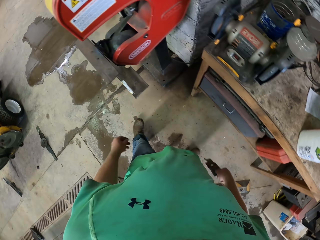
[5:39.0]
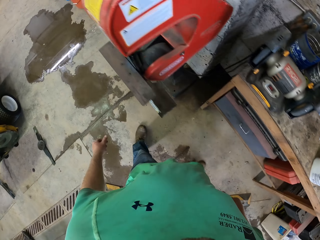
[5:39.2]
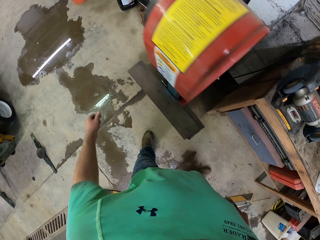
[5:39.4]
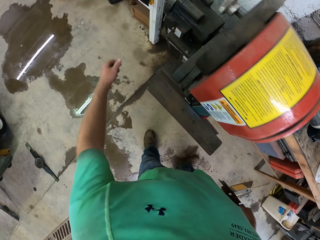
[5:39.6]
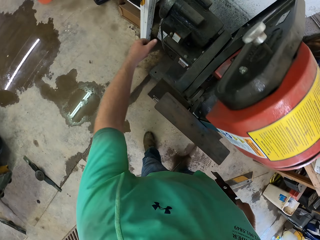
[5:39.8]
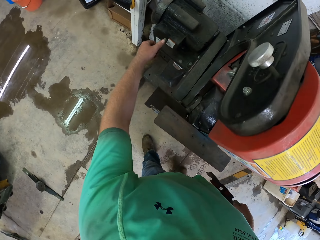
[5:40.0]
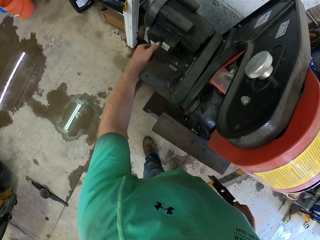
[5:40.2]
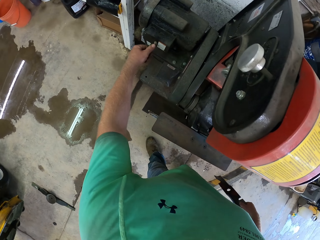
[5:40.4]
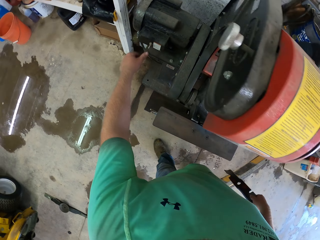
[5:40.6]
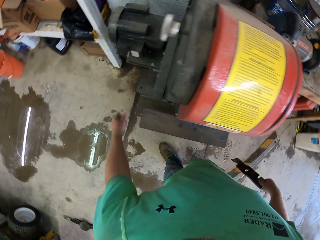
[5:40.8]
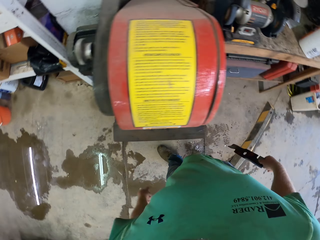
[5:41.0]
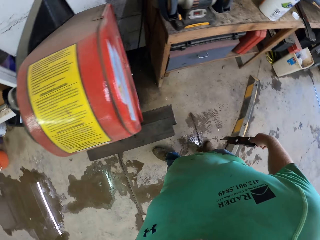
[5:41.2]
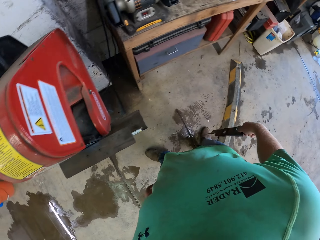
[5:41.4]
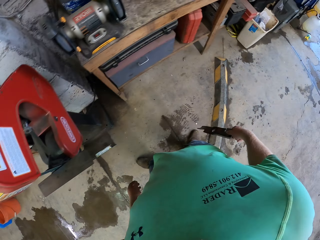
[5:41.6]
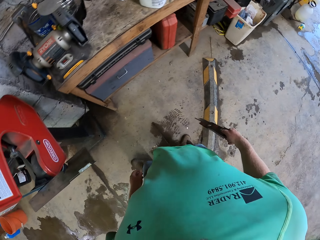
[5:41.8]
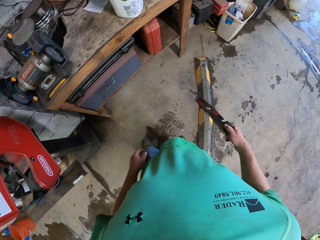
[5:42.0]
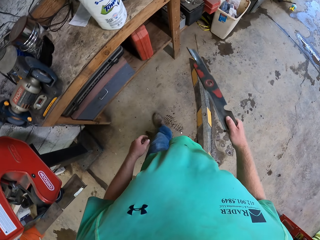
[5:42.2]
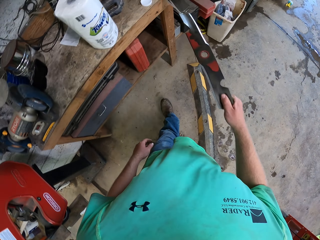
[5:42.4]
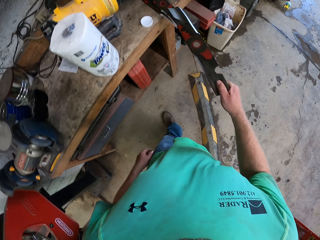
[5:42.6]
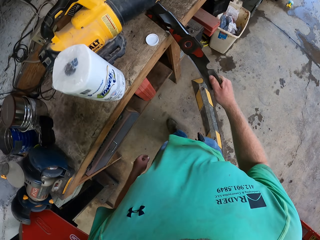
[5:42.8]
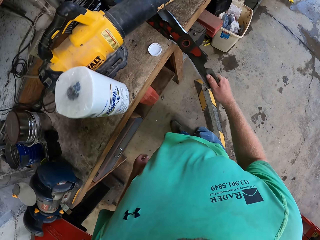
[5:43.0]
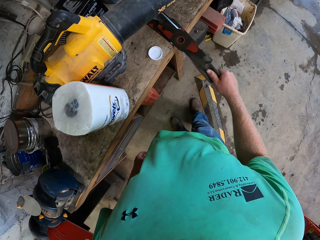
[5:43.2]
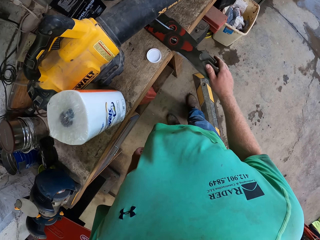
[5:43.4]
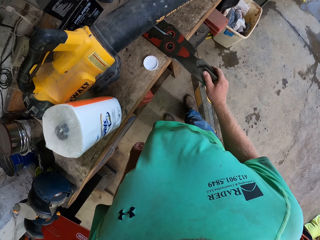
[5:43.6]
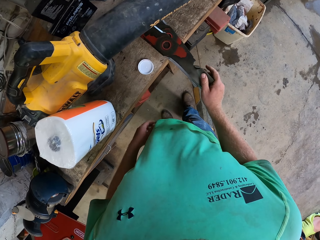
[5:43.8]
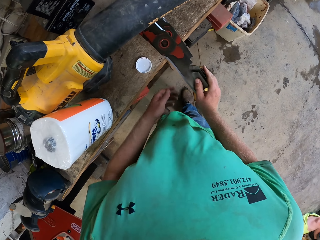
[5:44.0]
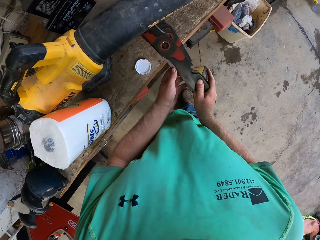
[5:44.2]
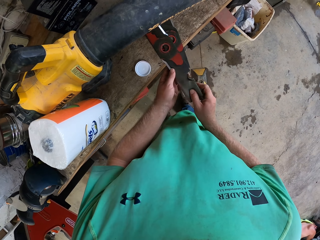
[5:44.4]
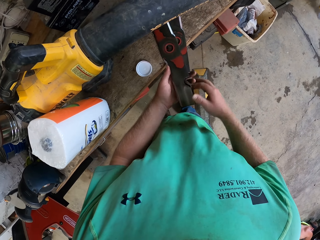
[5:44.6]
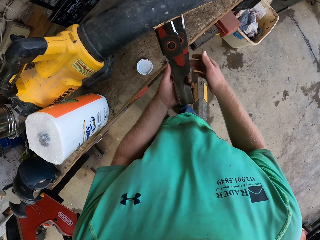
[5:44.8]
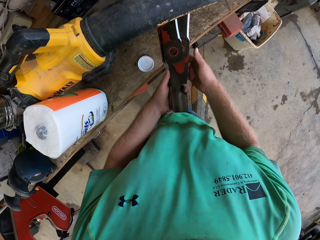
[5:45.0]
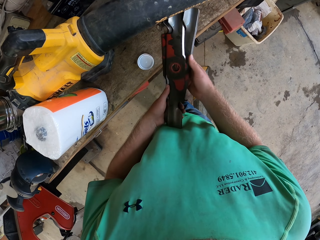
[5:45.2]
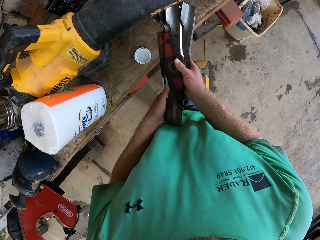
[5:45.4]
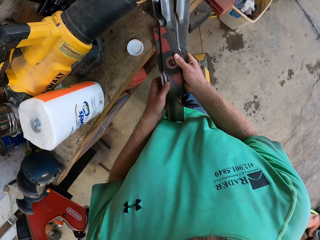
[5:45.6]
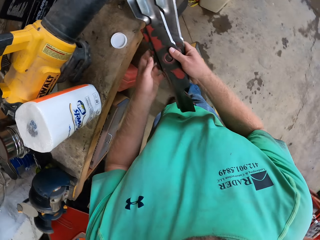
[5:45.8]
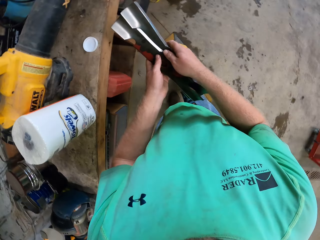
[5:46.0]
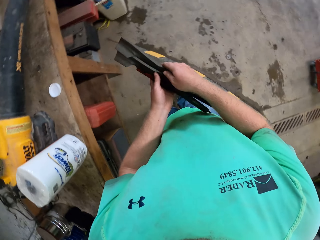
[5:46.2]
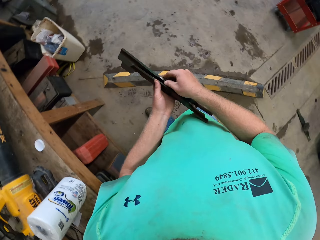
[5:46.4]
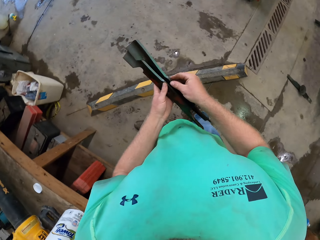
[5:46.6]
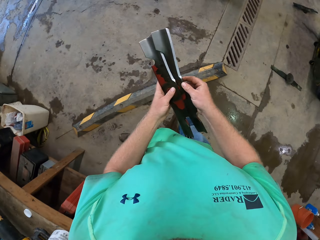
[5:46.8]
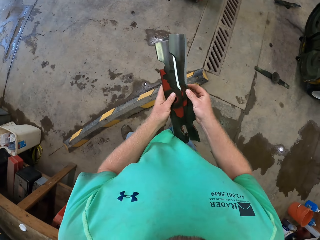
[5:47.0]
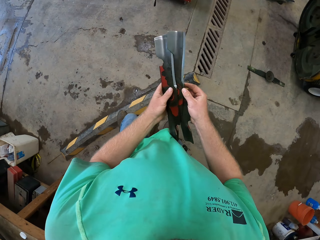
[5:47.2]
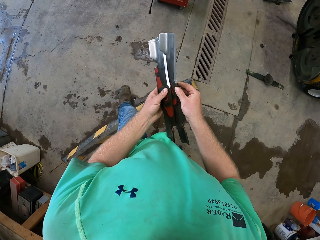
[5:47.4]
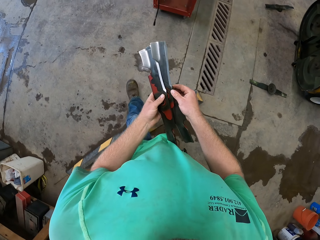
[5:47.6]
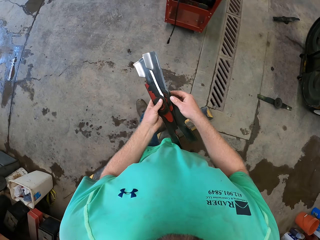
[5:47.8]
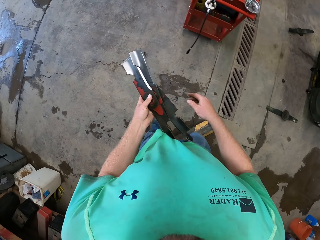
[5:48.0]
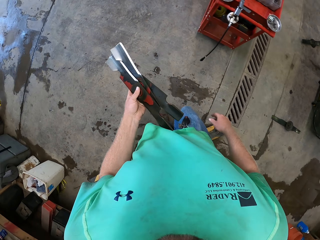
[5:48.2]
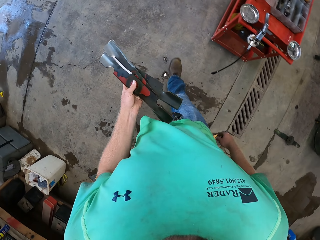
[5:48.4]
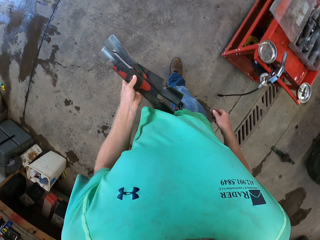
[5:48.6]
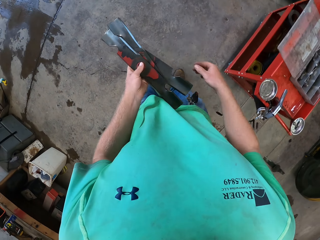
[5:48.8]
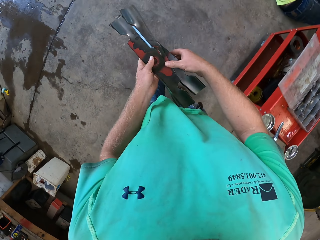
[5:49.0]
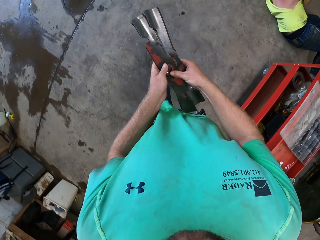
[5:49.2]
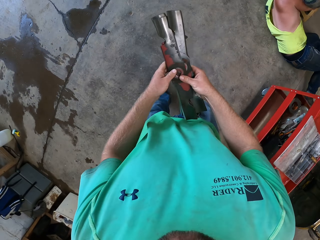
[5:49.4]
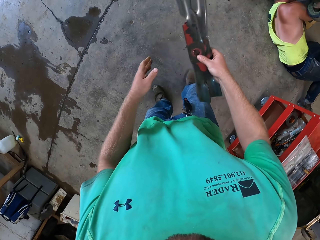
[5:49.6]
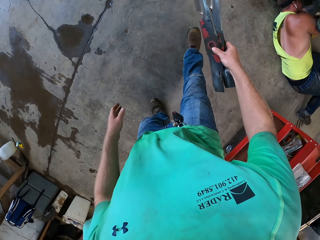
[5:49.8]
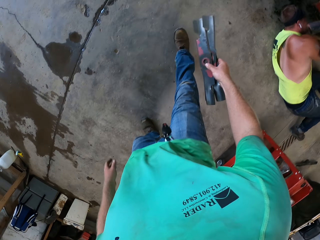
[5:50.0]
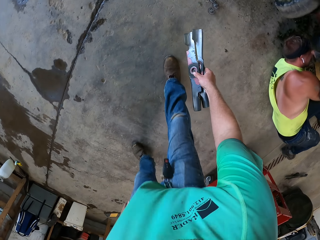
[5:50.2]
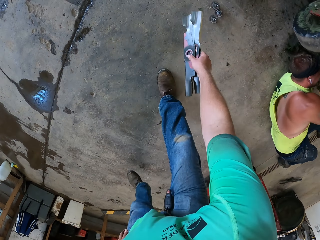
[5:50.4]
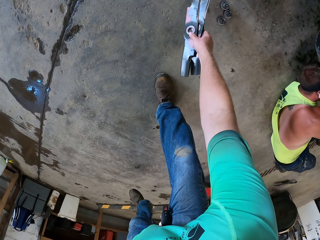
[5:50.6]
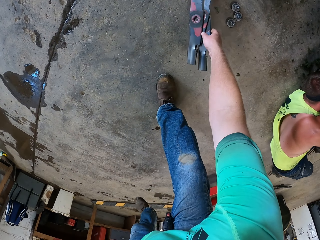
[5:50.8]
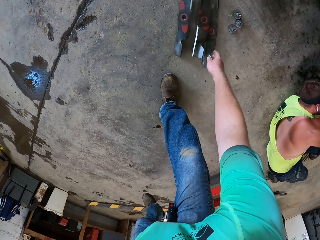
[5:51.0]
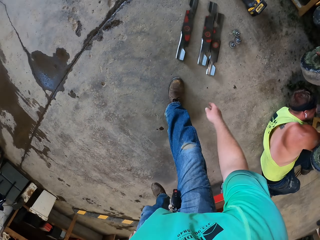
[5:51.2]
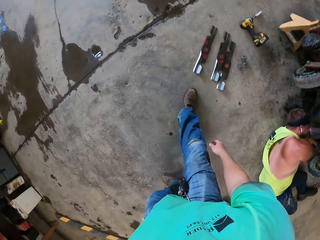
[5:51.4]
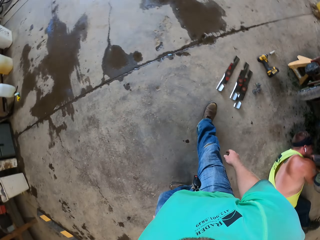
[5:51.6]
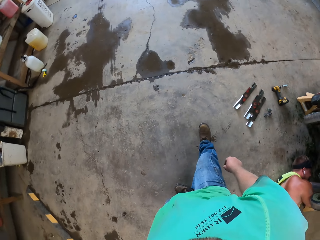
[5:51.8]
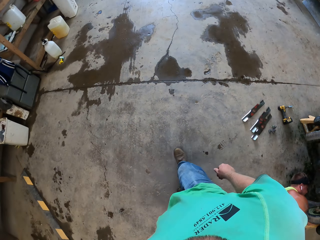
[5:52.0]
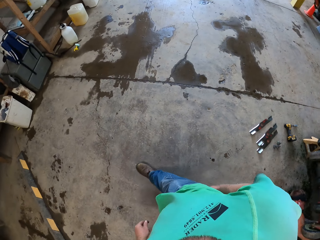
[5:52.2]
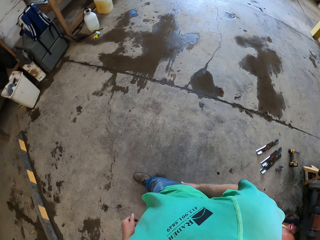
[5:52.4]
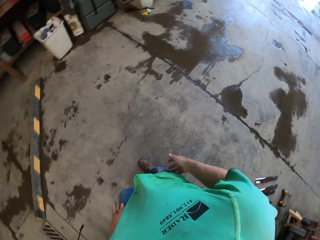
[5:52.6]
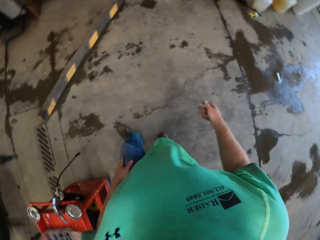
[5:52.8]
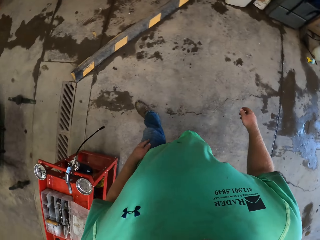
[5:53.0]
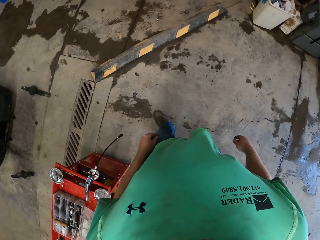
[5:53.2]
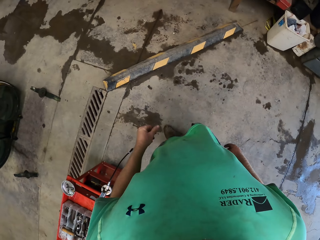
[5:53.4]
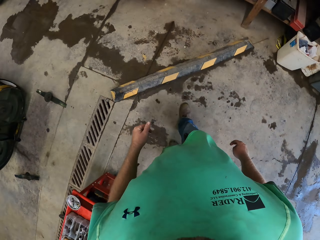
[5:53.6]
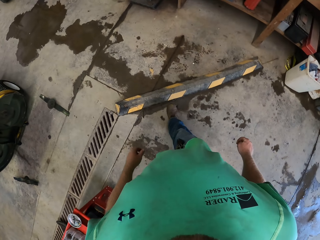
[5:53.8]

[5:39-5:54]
The camera wearer passes the blade from his left hand to his right hand. He turns the machine off with his left hand. He drops the blade on a table with his right hand. He picks up three blades from the table with both hands. He holds the blades with his left hand. He passes the blades from his left hand to his right hand. He drops the blades on the ground with his right hand. He walks in the room.

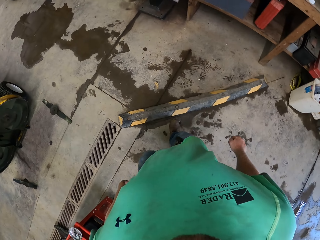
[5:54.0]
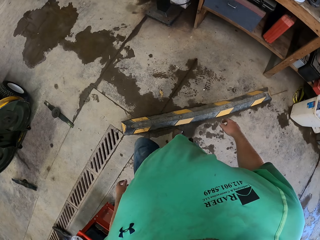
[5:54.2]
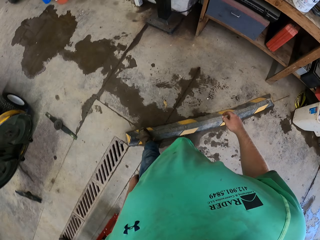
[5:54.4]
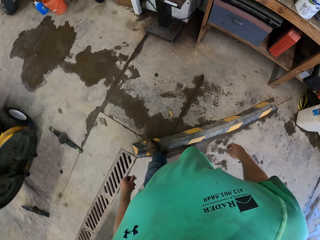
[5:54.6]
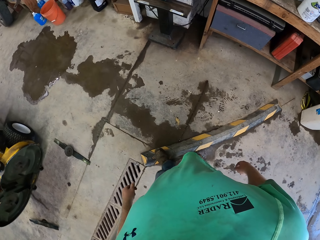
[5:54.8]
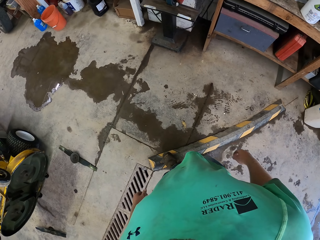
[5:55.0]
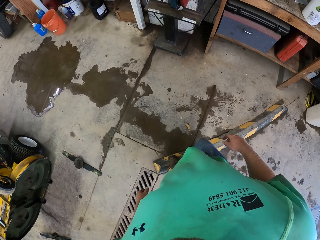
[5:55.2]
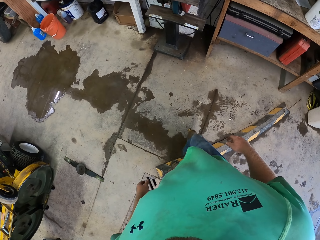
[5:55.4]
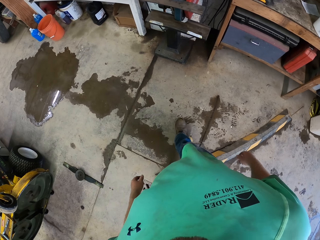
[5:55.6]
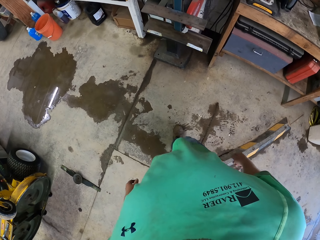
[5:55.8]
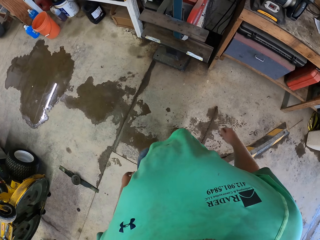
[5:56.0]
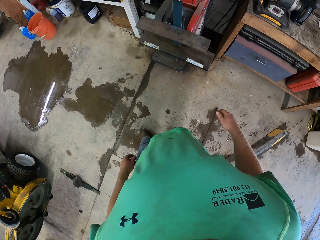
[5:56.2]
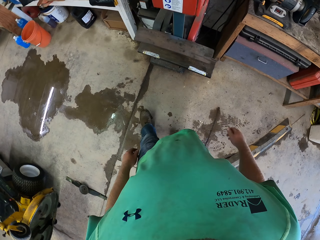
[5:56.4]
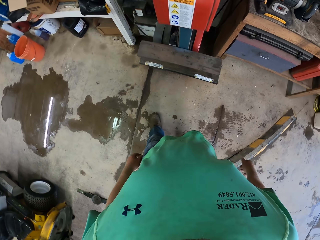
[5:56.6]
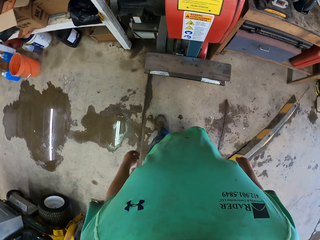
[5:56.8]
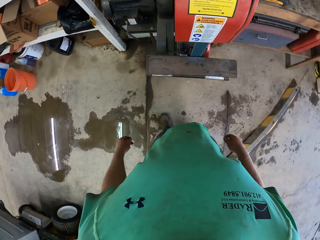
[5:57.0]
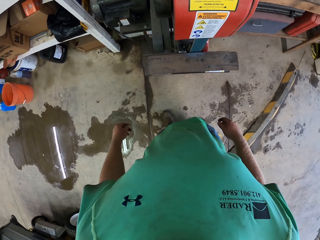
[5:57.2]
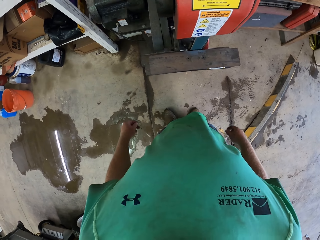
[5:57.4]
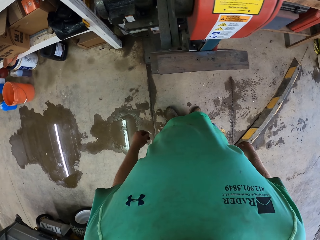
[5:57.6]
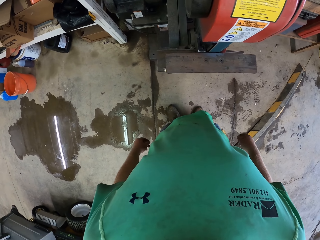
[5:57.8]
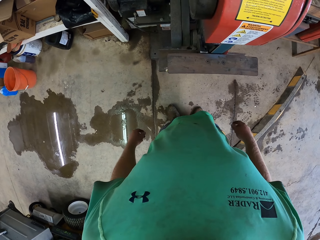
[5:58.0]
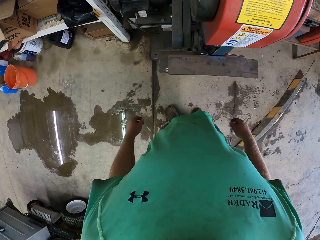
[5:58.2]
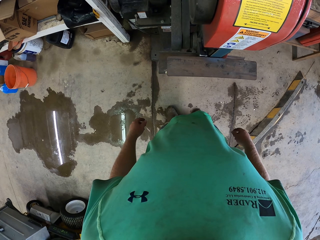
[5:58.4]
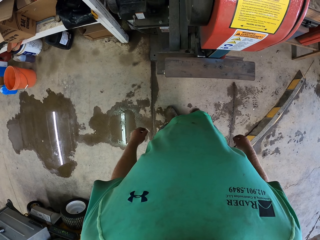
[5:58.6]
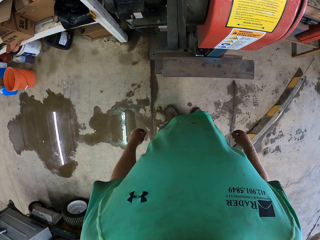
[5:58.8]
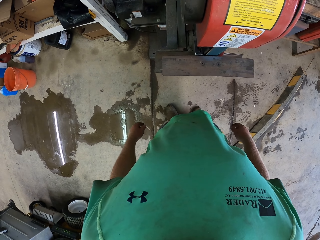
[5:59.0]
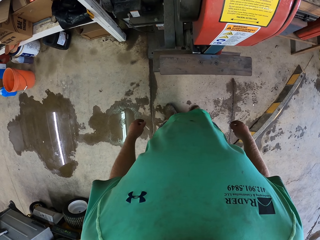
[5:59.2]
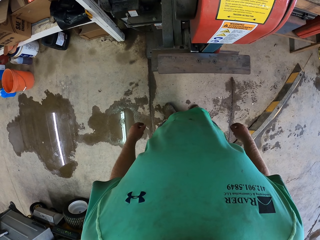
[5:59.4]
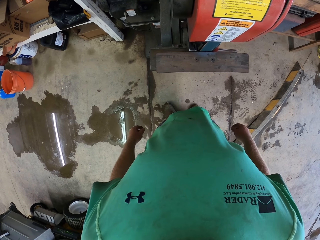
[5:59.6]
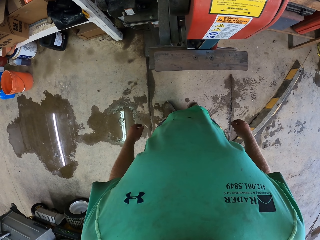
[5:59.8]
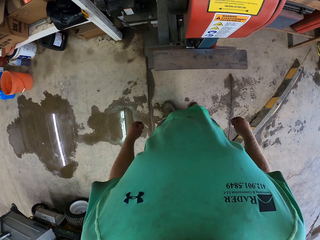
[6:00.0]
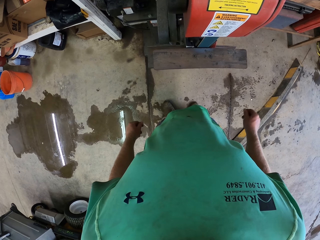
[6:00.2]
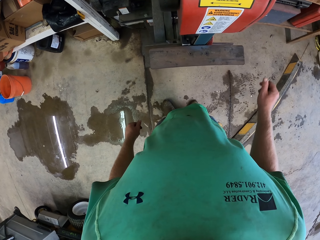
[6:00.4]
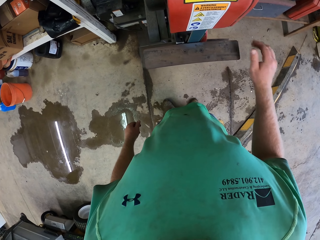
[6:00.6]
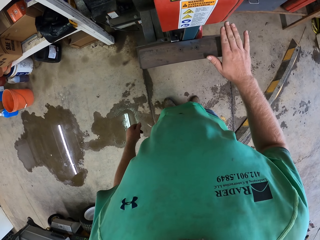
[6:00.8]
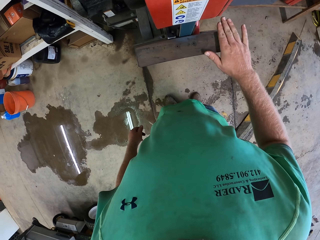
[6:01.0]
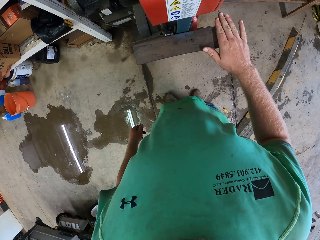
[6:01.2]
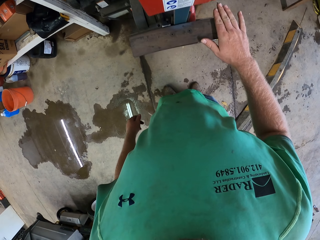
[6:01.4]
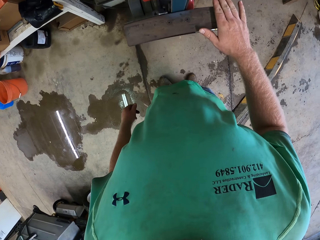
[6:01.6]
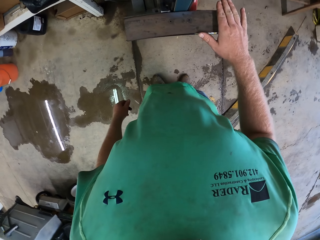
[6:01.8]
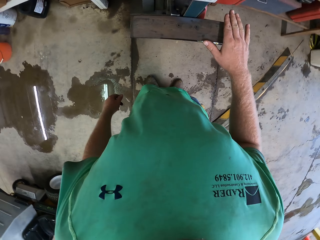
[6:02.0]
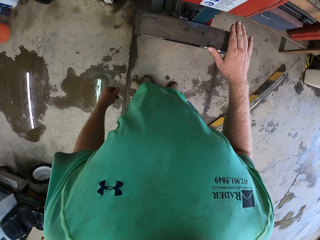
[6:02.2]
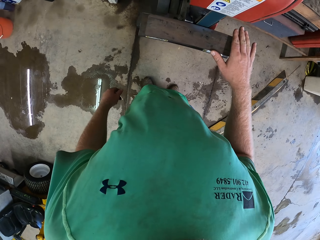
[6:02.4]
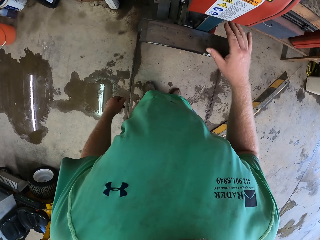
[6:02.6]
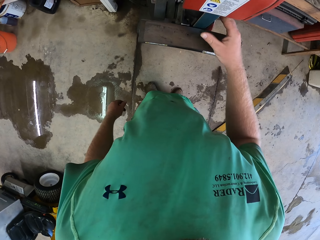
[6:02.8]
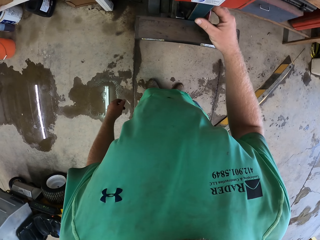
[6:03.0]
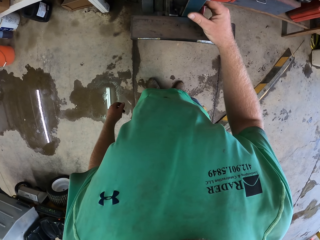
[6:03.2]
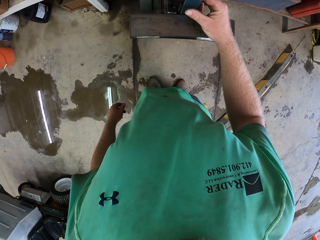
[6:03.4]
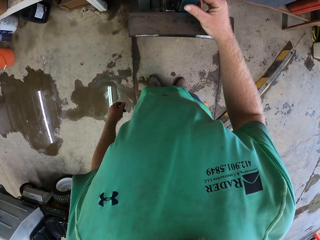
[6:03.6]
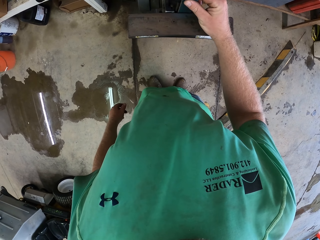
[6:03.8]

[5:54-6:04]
The camera wearer stands. He puts his right hand on the machine.
